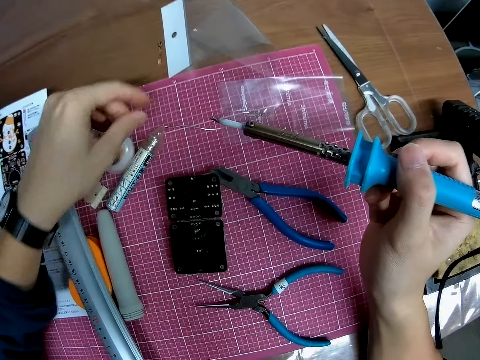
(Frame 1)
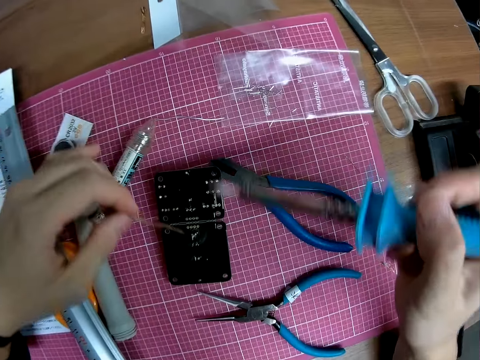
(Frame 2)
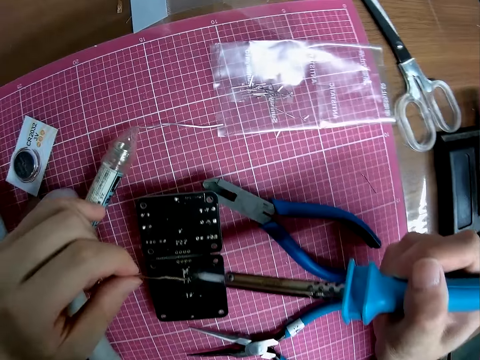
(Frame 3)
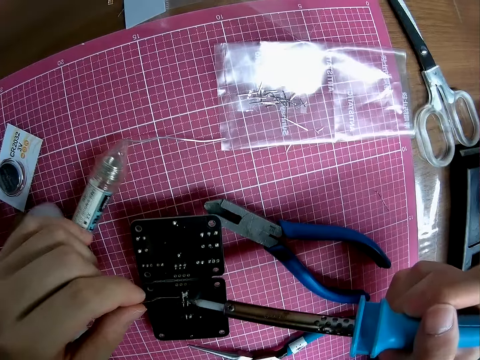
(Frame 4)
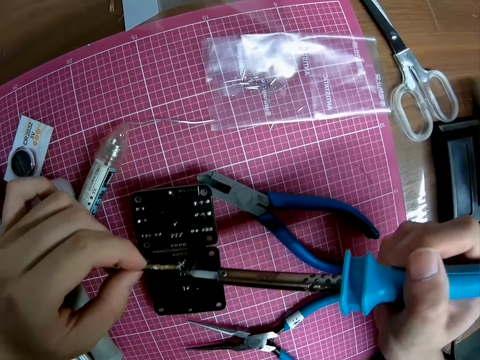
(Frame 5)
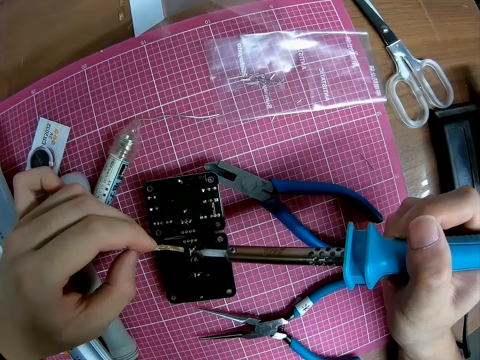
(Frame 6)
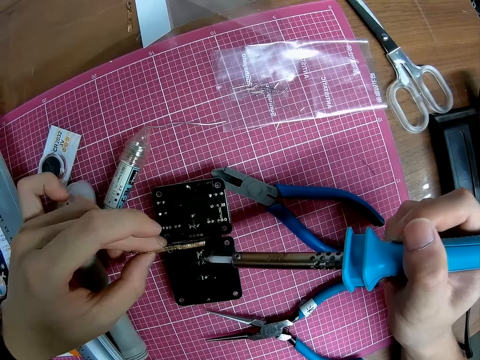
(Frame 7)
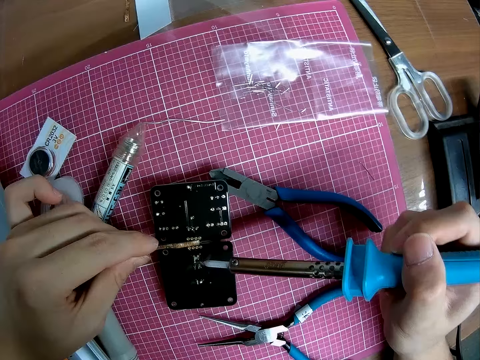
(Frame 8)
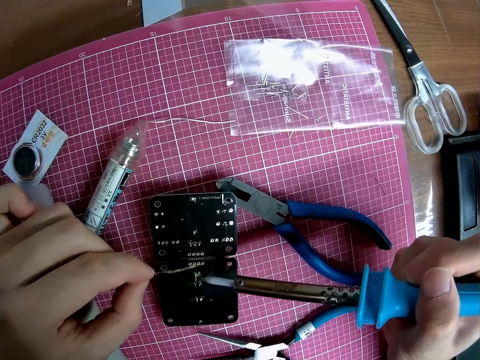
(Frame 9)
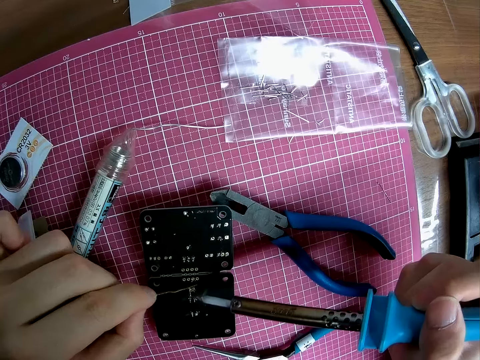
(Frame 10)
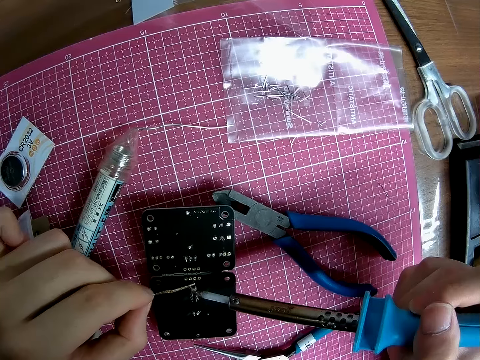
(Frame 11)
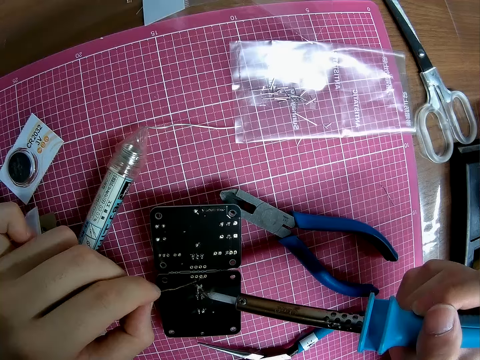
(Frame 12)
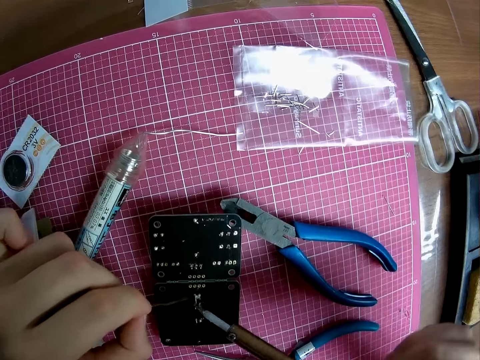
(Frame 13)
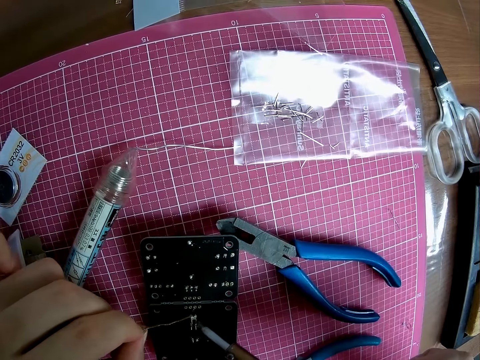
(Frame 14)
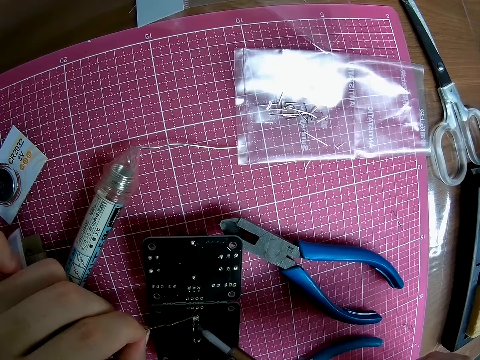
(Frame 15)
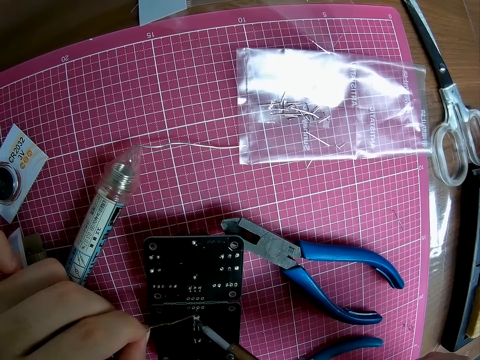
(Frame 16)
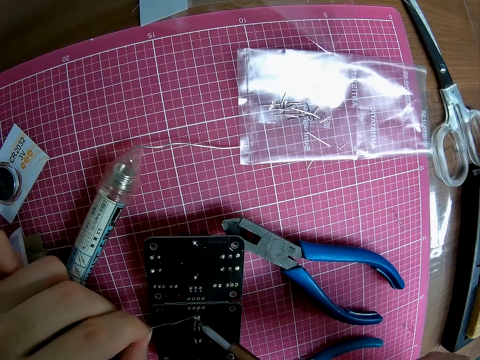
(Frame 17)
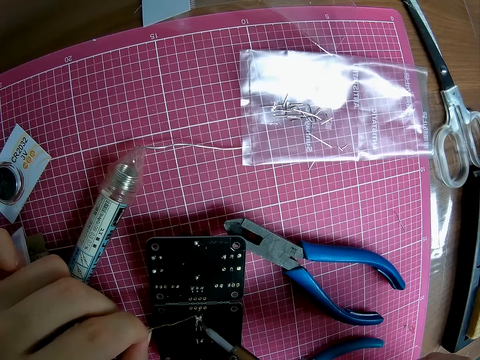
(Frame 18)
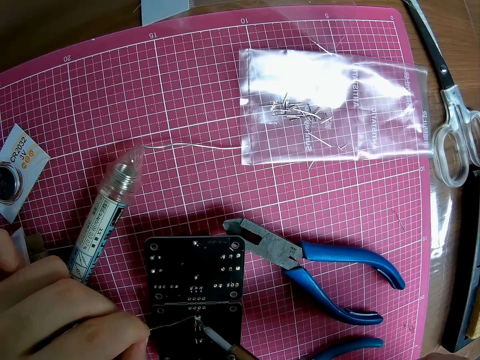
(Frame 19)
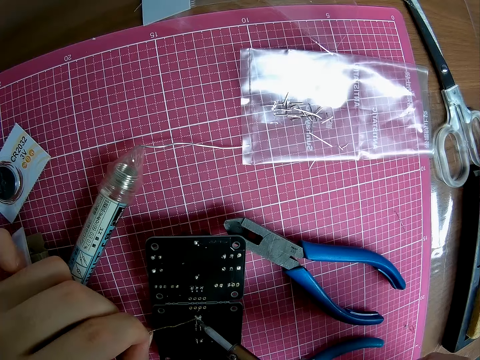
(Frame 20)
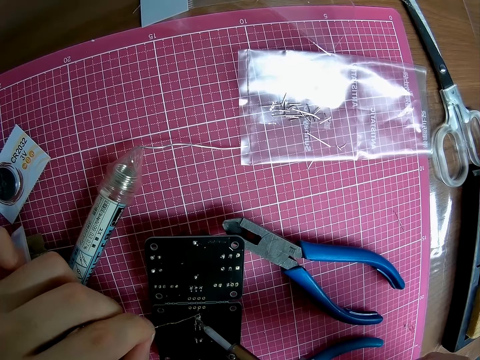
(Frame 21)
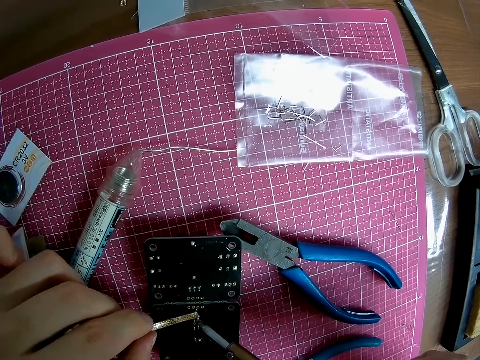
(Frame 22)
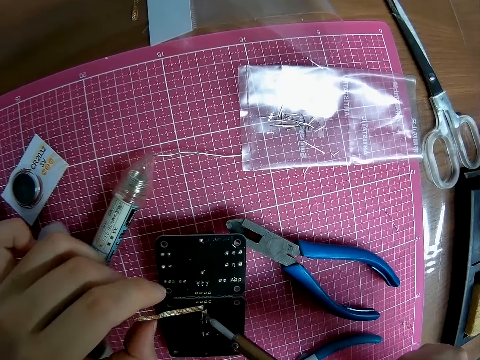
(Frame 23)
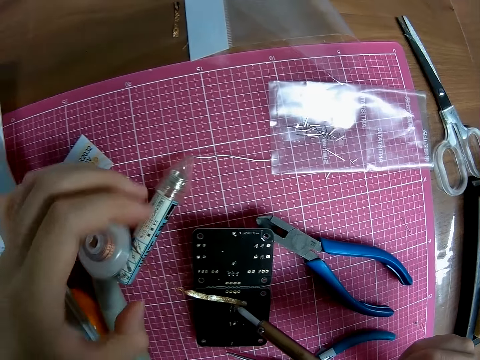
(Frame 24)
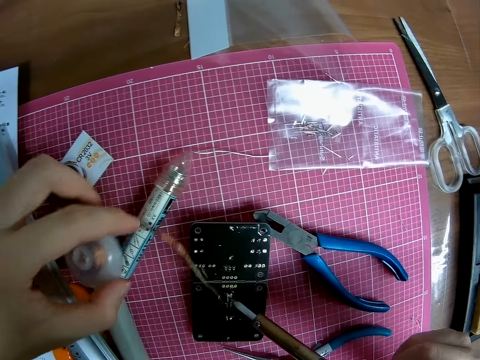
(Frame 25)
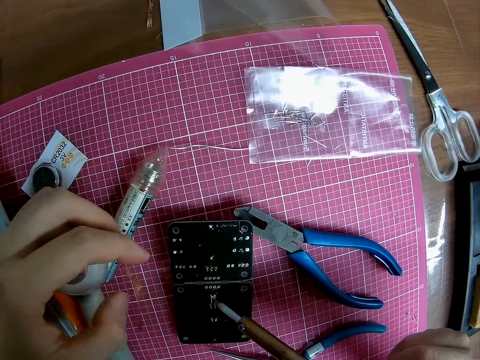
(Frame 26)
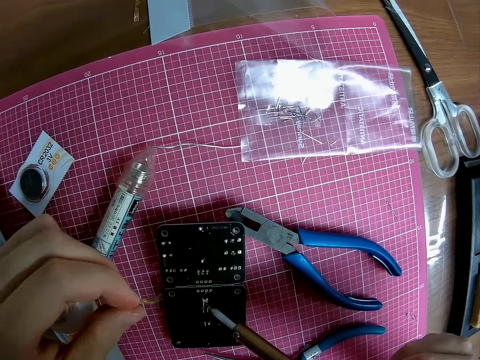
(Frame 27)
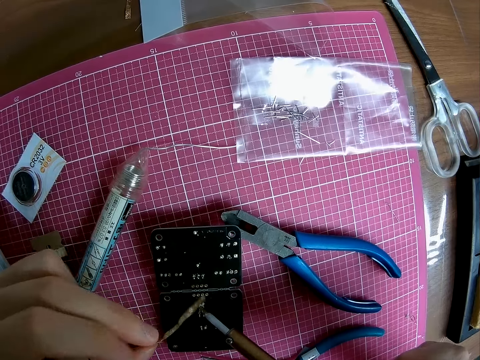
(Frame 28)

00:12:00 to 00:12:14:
The camera wearer picks up a wire or copper foil from the cutting mat. They adjust the wire on the motherboard. They use the copper foil and soldering iron on the circuit board. They leave the wire on the motherboard. They move a roll wire holder on the cutting mat.

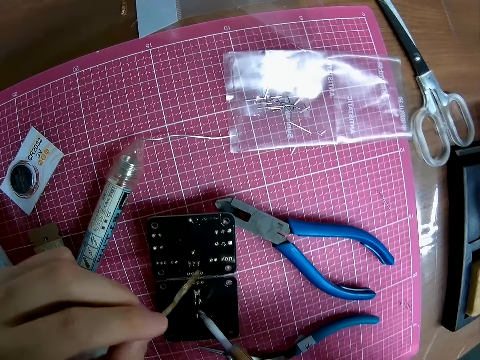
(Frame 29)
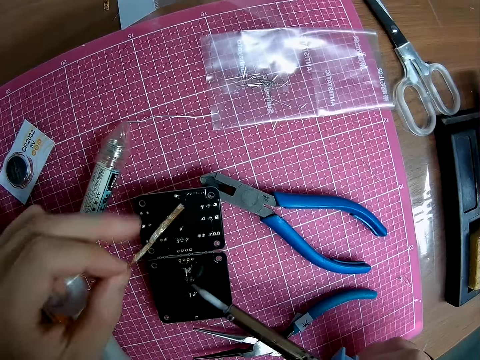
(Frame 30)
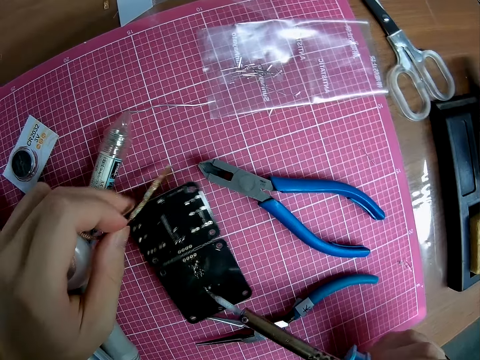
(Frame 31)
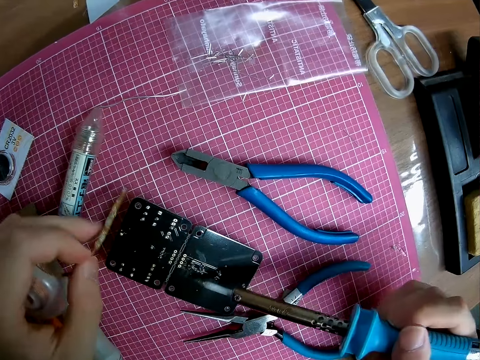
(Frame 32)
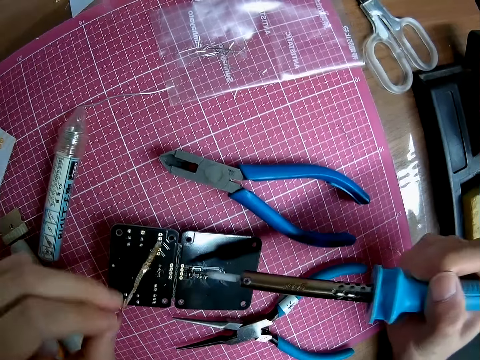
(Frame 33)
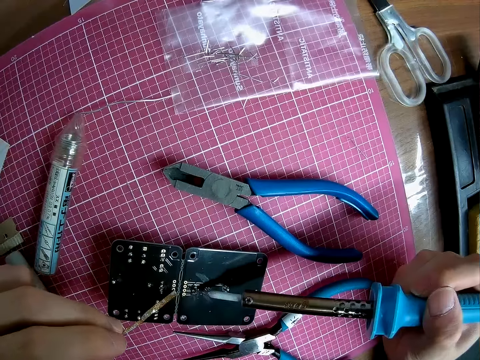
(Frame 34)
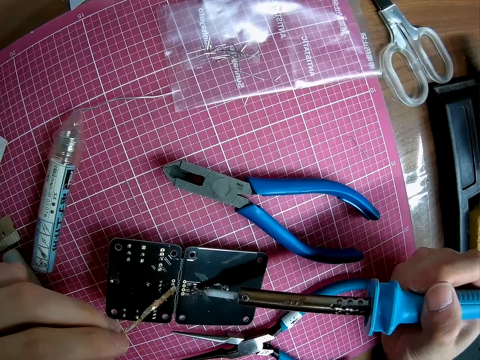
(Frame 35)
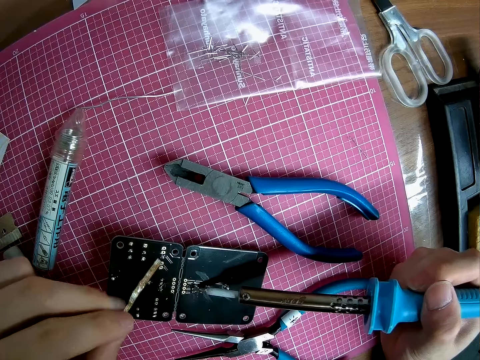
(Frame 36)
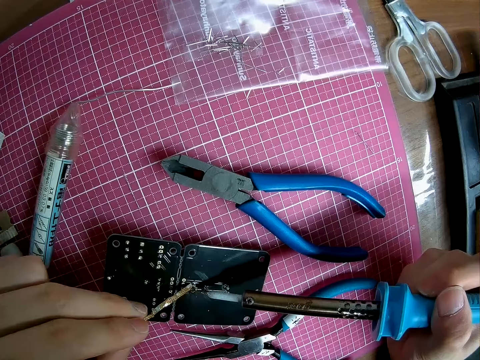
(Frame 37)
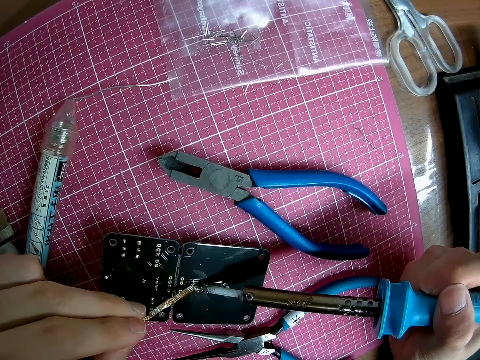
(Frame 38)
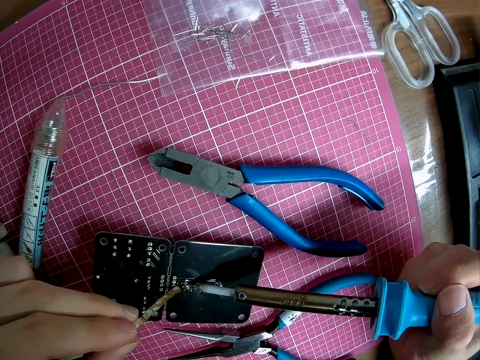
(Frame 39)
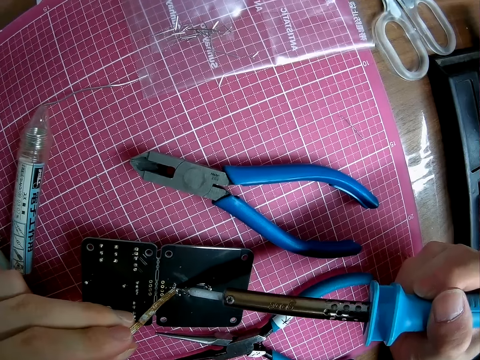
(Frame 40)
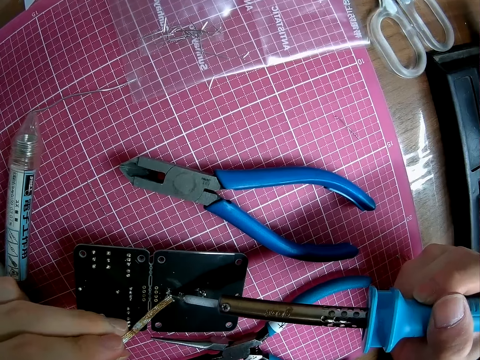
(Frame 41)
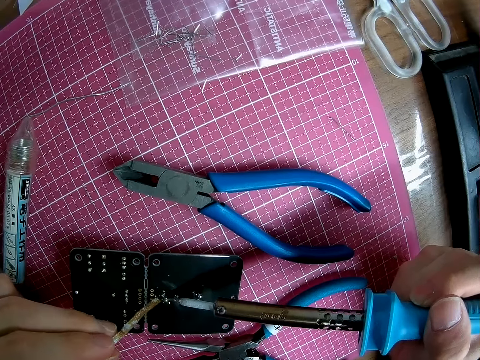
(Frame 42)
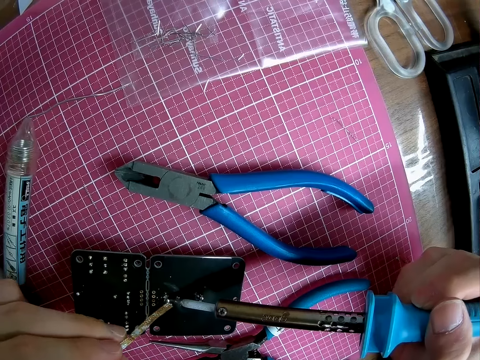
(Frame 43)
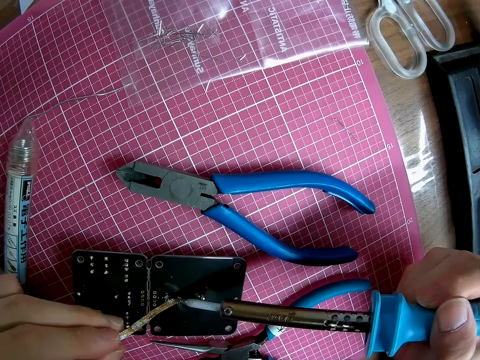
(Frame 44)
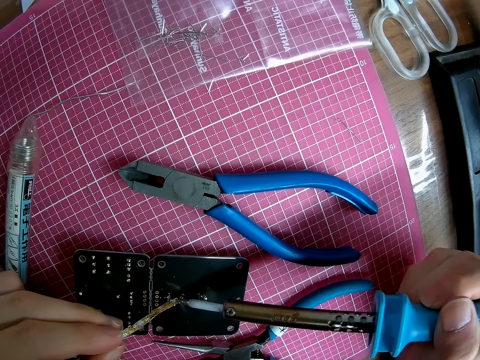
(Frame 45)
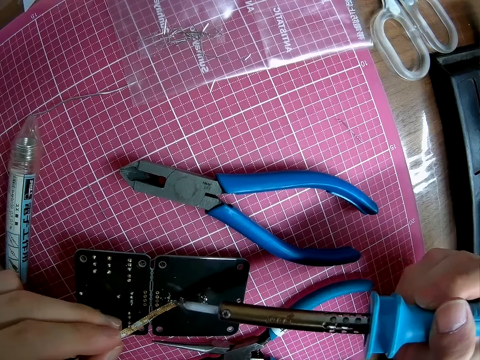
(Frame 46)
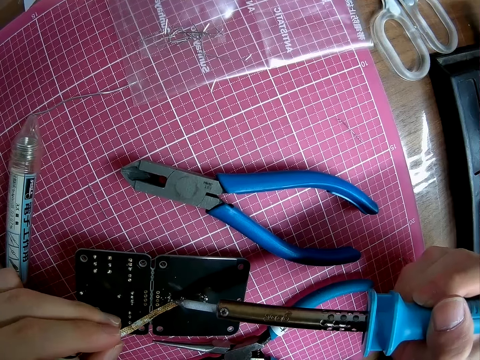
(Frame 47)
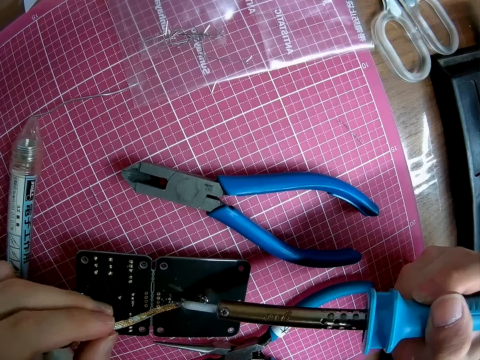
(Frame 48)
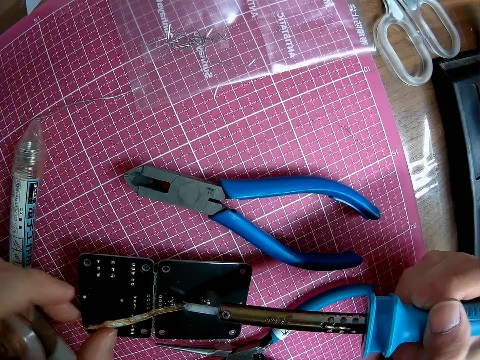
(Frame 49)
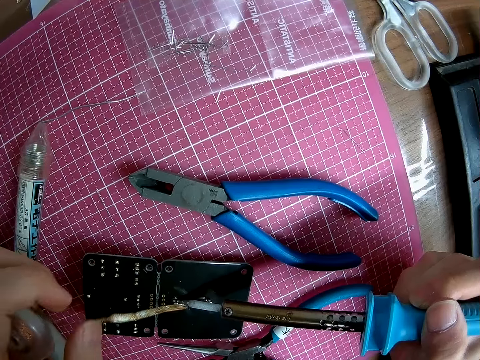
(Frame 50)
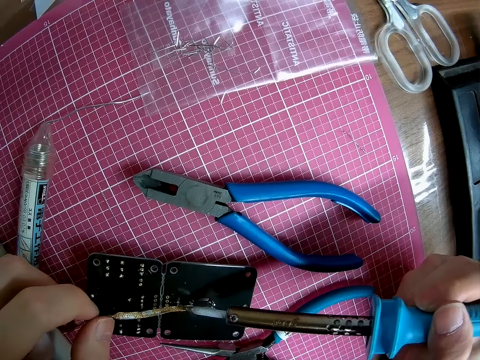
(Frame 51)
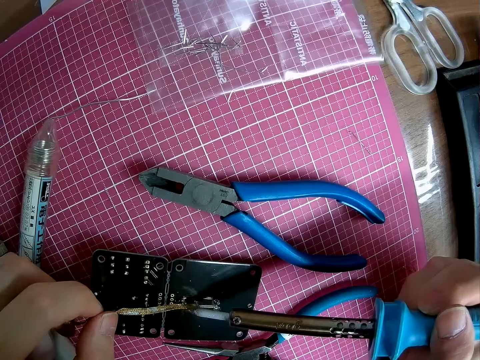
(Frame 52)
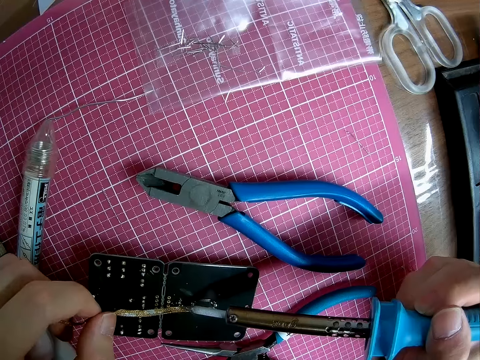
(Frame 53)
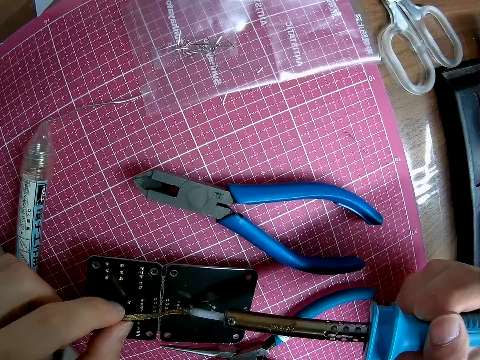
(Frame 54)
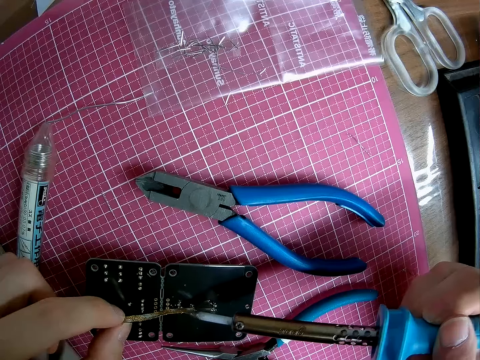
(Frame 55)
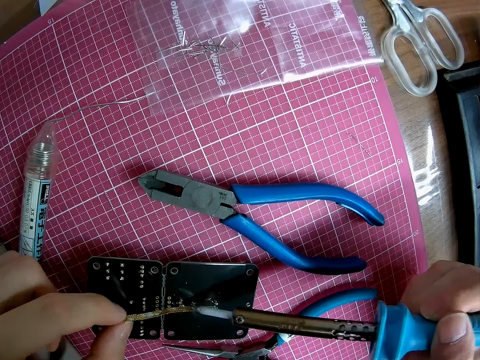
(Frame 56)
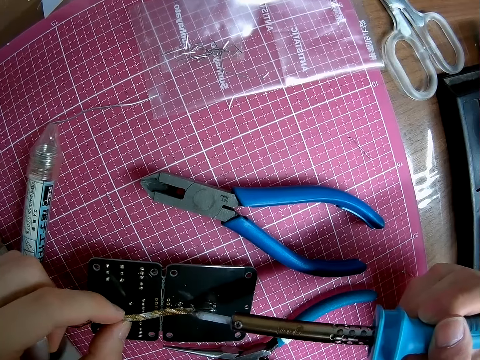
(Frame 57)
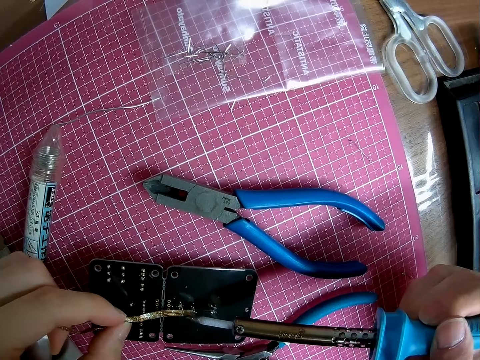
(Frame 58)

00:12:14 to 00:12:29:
The camera wearer turns the motherboard. They adjust the wire on the motherboard. They fix the wire on the motherboard with a soldering iron.
